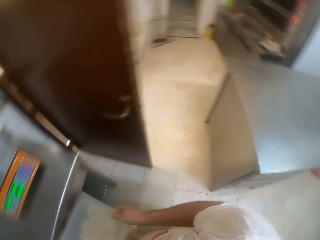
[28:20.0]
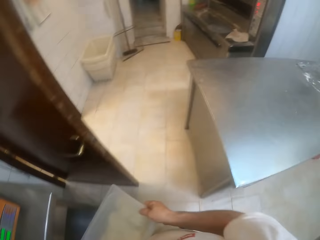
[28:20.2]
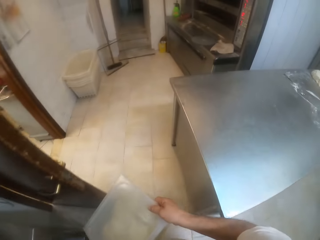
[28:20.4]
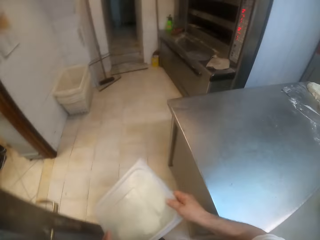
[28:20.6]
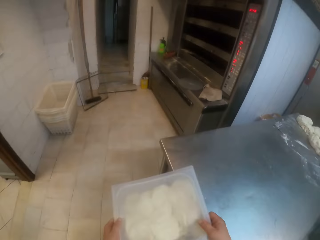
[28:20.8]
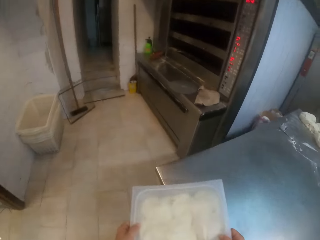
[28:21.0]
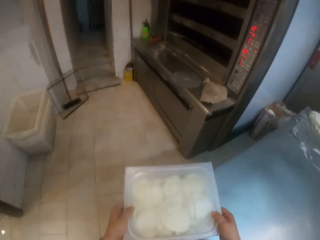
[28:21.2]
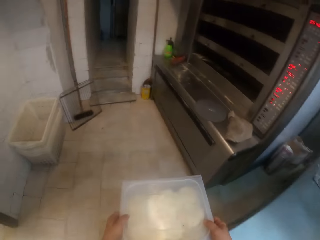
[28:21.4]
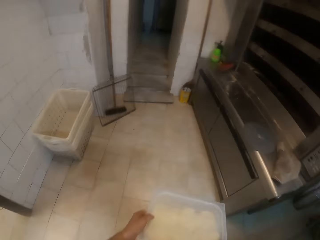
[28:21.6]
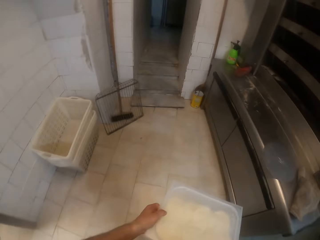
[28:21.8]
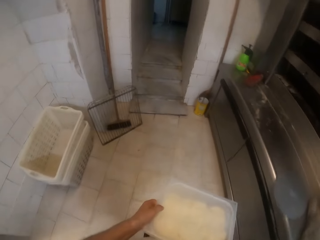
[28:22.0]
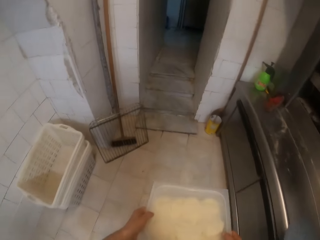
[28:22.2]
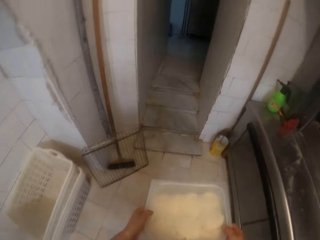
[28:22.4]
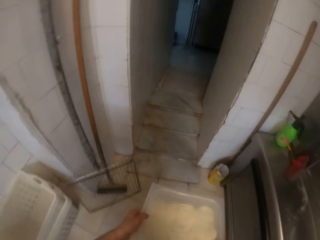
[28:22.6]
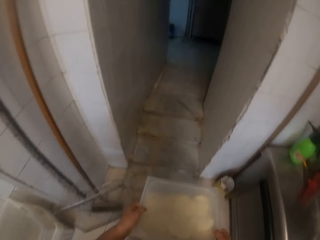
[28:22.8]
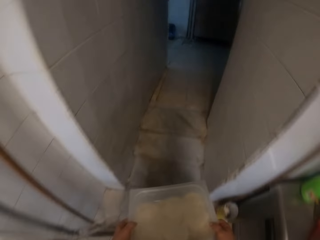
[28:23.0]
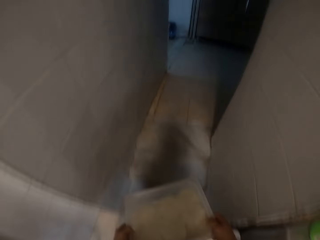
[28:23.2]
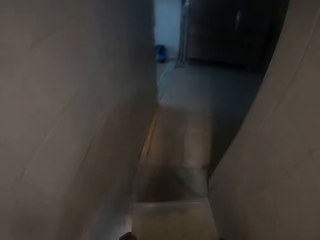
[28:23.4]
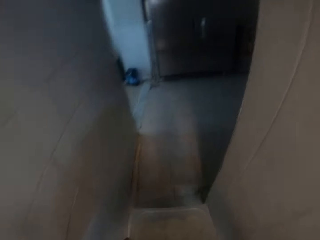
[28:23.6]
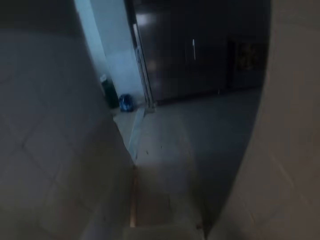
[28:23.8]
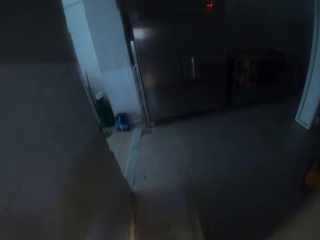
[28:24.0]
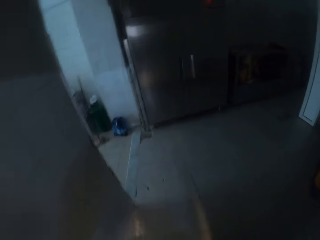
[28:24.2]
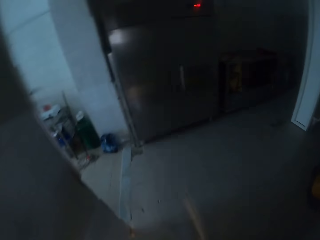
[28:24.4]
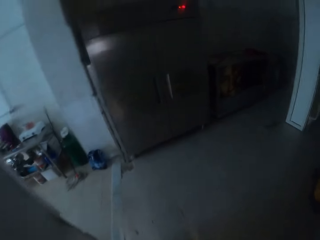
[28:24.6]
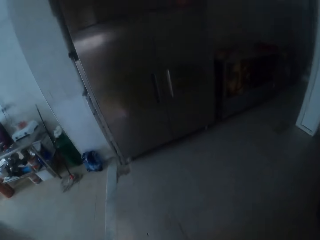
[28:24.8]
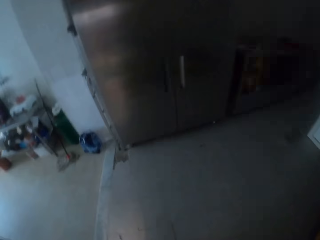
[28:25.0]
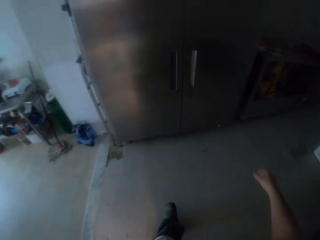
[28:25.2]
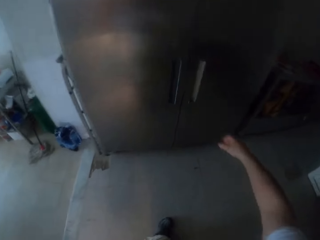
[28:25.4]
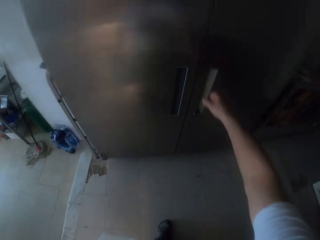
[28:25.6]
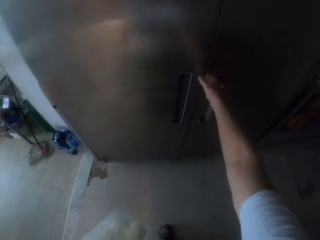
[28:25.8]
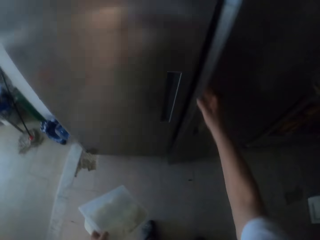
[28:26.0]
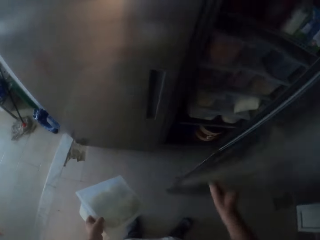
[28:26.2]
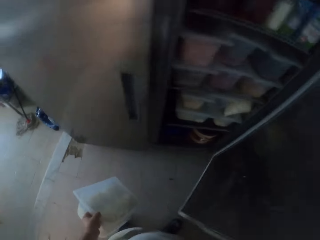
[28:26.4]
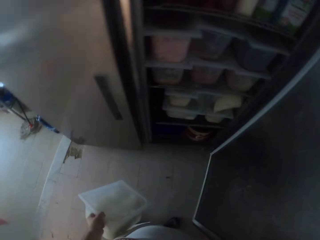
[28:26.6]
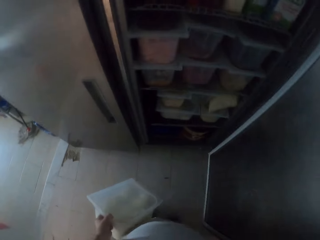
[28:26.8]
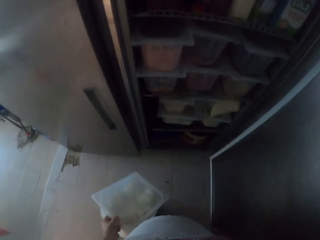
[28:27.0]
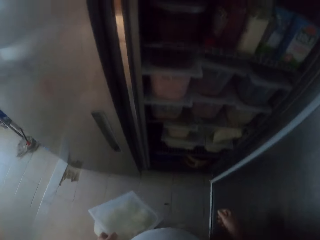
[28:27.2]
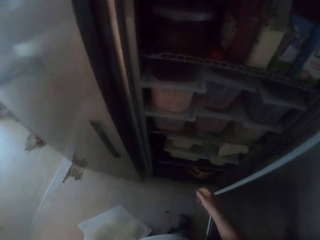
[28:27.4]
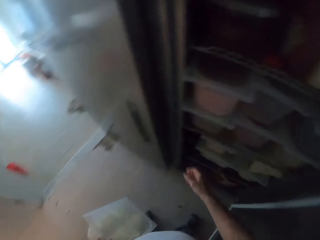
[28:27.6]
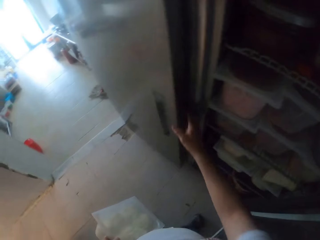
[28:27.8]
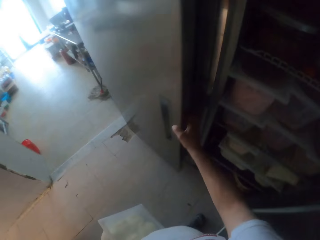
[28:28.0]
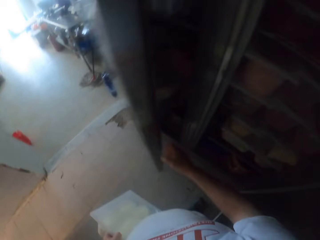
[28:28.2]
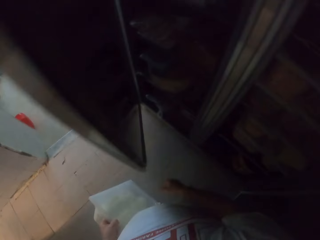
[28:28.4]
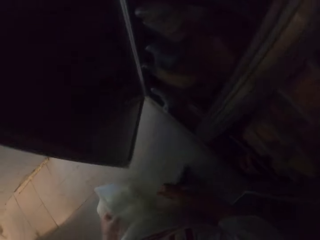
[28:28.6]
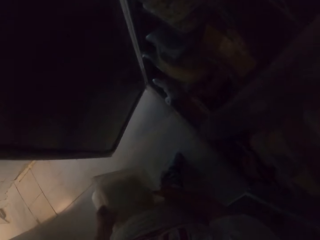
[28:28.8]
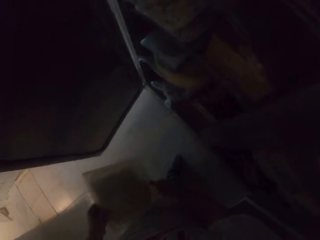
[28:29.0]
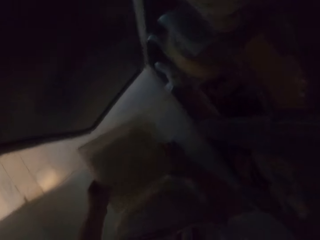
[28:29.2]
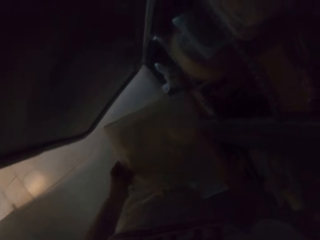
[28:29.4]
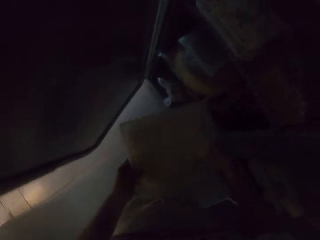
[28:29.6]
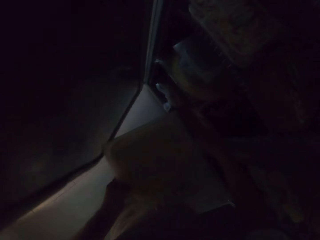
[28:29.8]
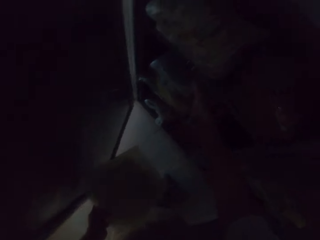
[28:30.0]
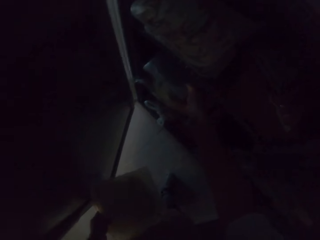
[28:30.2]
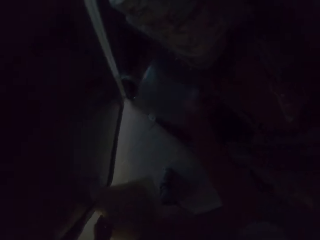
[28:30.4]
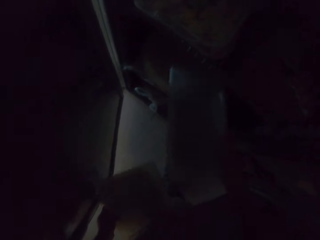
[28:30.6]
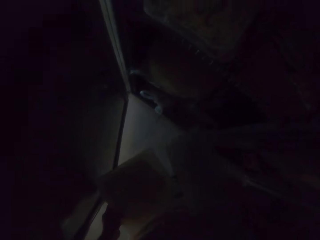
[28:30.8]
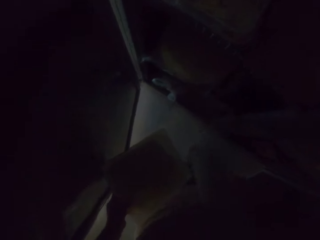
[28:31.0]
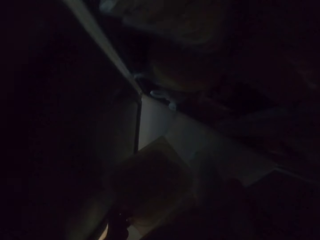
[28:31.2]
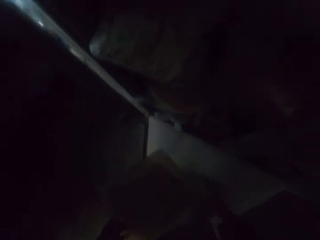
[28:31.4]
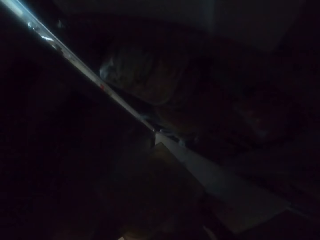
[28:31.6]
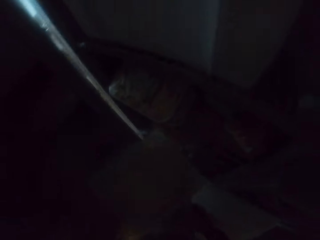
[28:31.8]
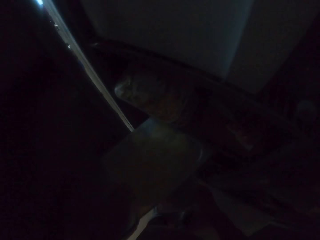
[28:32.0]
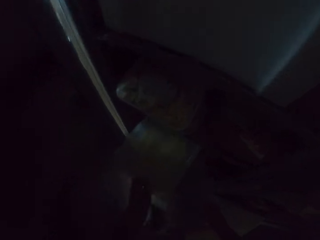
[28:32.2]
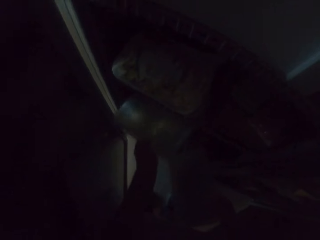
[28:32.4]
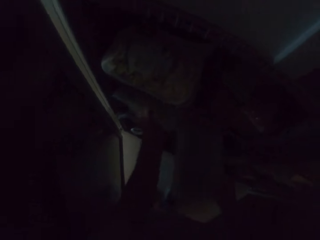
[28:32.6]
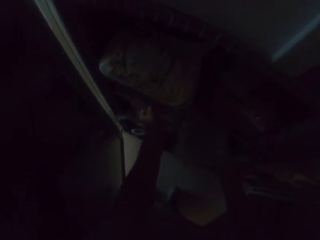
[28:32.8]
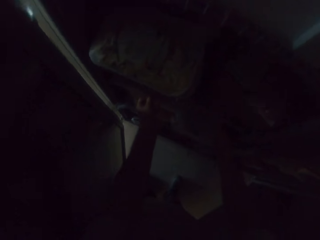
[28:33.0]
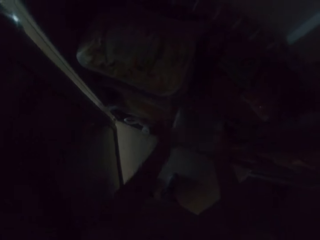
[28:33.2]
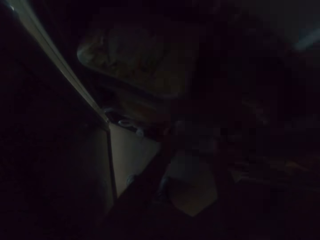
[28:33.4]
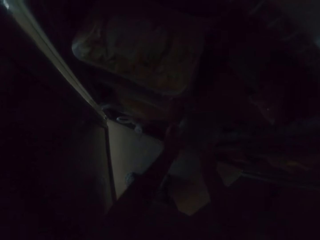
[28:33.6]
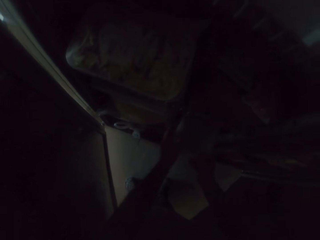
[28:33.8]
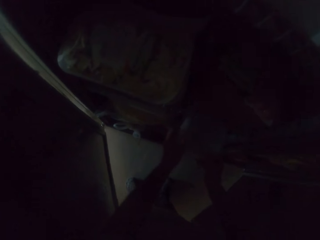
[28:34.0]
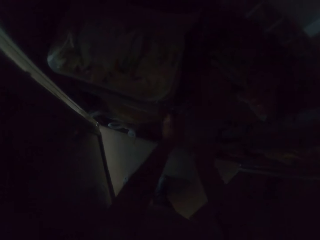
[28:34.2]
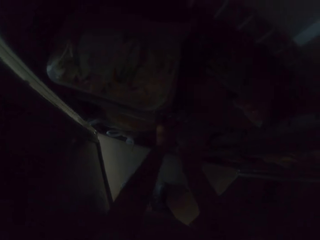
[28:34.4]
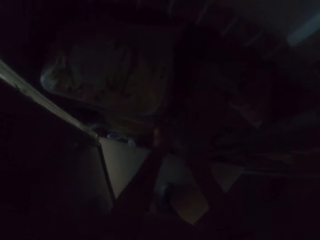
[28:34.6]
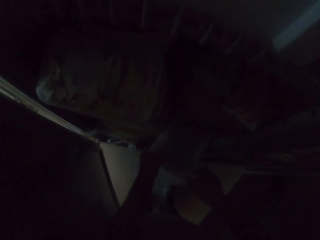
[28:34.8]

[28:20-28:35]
The camera wearer walks to a fridge. He opens a fridge door with his right hand. He opens the fridge door with his right hand again. He holds the plastic bowl with both hands. He picks a bowl from the fridge with his right hand. He places the plastic bowl with doughs in the fridge with his left hand. He places the bowl in the fridge with both hands.

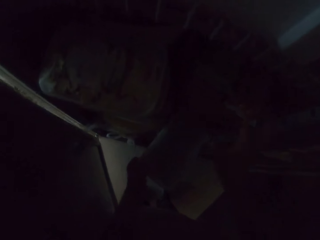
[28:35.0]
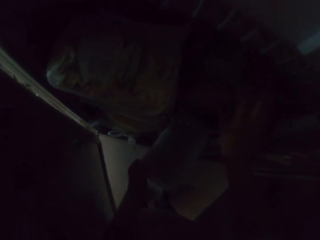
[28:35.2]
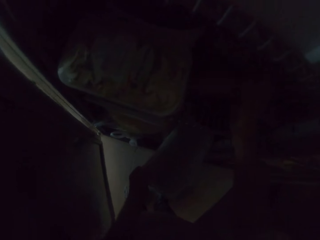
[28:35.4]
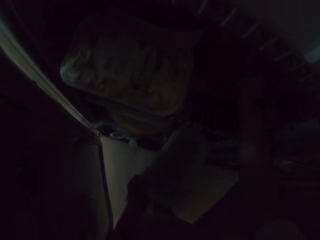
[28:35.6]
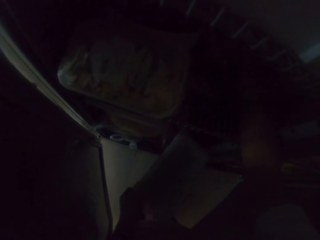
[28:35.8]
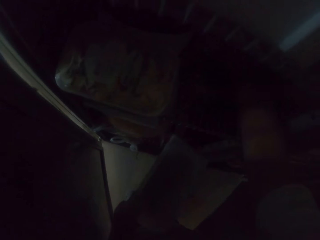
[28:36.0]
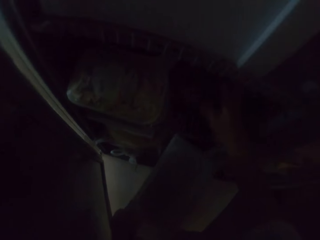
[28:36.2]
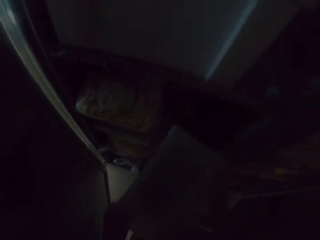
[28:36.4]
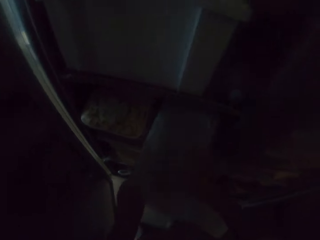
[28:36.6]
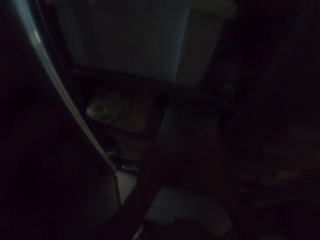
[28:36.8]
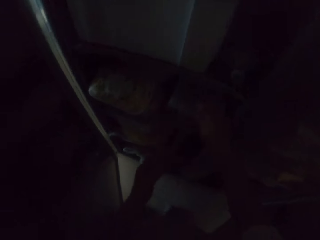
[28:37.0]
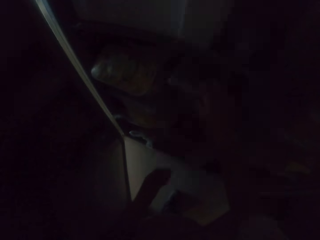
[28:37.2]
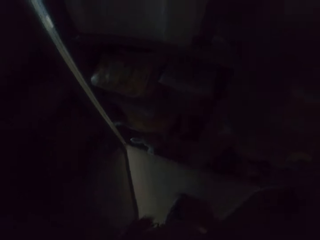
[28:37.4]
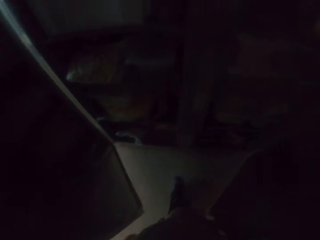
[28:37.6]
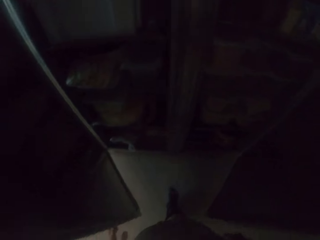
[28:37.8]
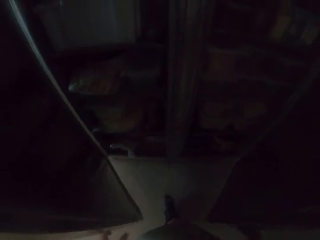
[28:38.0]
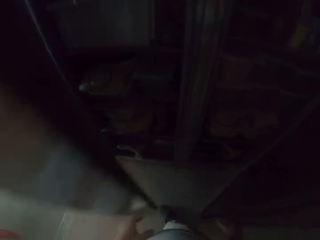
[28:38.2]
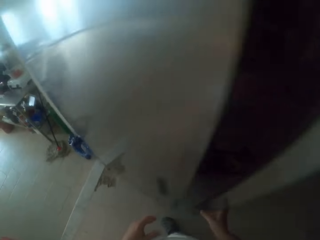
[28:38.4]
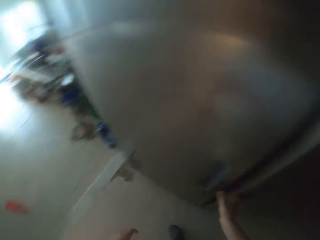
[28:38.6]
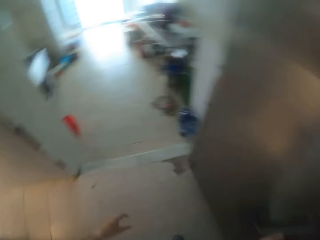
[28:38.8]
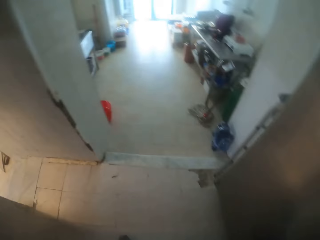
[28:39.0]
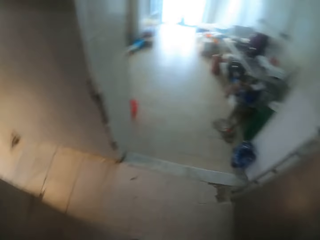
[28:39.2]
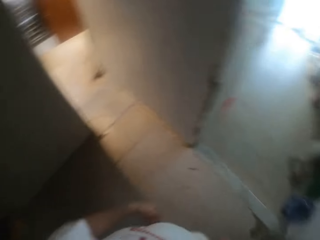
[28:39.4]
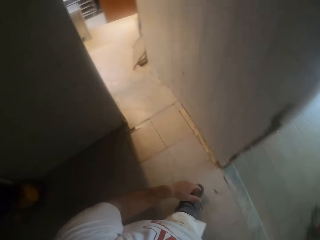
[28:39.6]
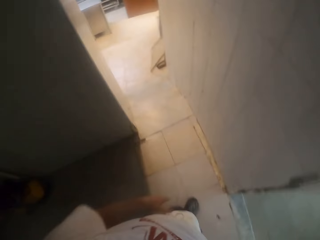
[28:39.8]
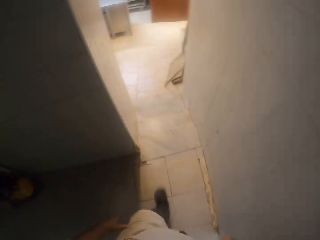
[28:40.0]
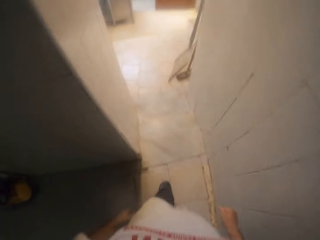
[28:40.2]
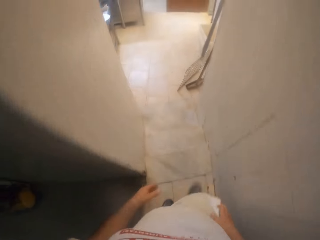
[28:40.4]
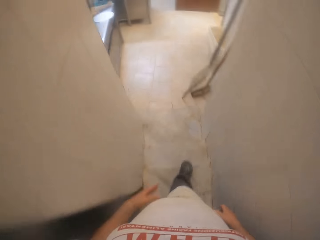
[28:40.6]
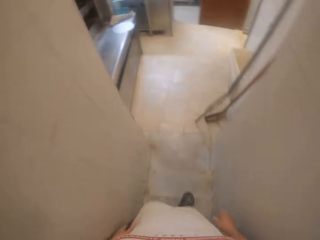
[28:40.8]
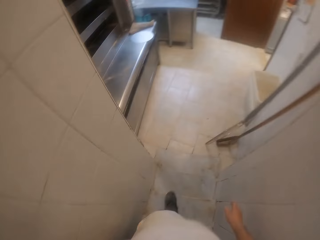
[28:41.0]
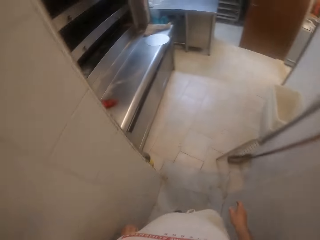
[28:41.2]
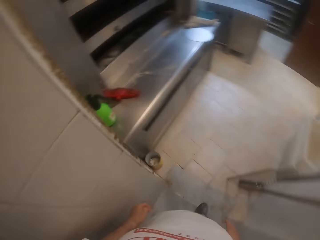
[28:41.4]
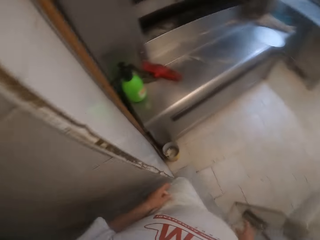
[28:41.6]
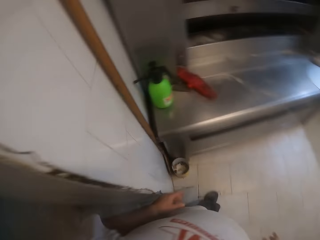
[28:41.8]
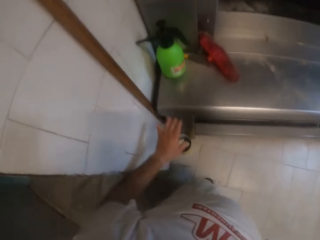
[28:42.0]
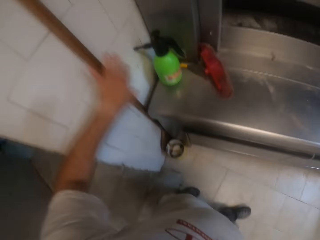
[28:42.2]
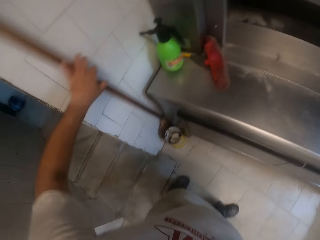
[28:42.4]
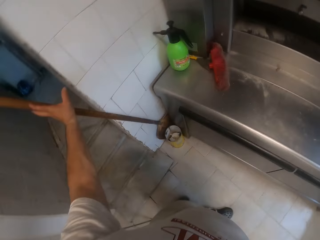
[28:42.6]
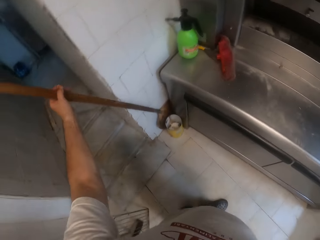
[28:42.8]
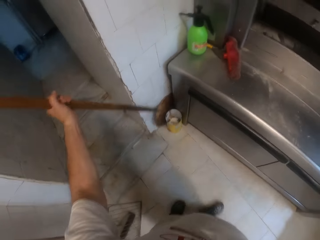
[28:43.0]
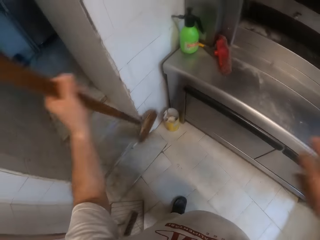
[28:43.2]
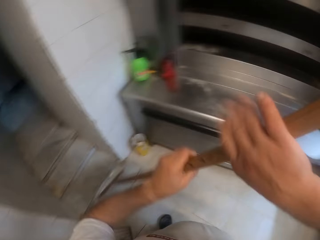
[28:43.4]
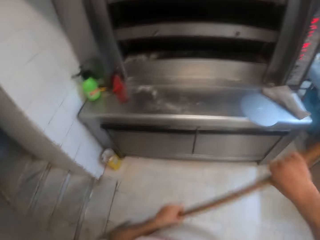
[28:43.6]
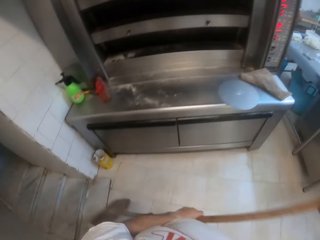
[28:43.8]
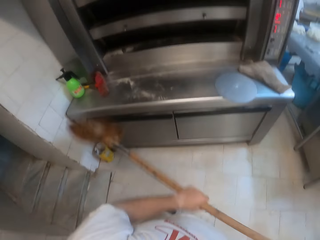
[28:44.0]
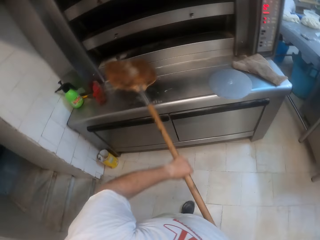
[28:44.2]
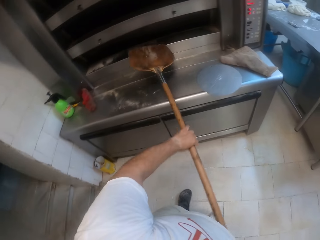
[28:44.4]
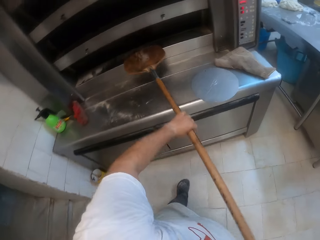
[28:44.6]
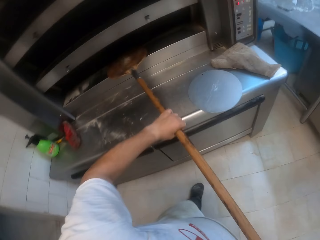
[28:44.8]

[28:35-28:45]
The camera wearer removes the bowl from the fridge with his left hand. He moves some groceries in the fridge with his right hand. He places the bowl in the fridge with both hands. He closes the fridge with both hands. He walks away from the fridge. He lifts a spatula from a wall with his left hand. He holds the spatula with both hands.
